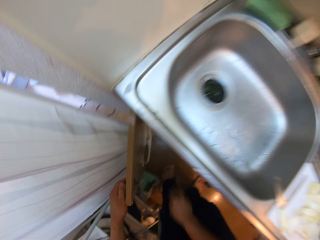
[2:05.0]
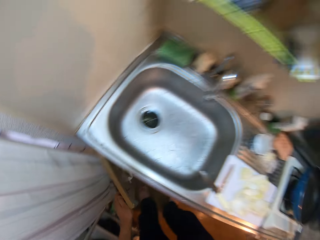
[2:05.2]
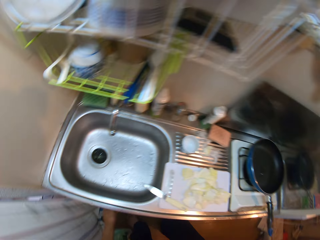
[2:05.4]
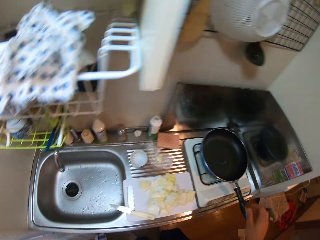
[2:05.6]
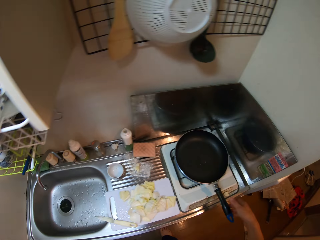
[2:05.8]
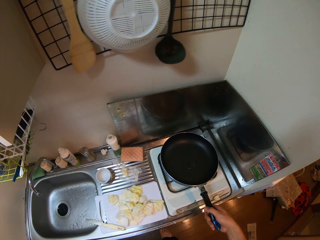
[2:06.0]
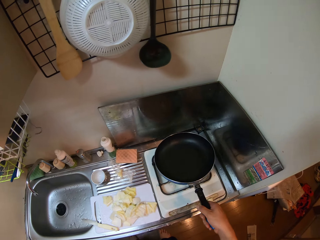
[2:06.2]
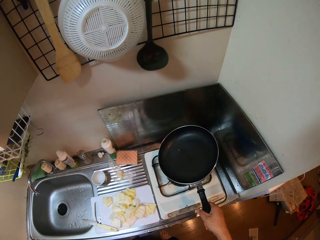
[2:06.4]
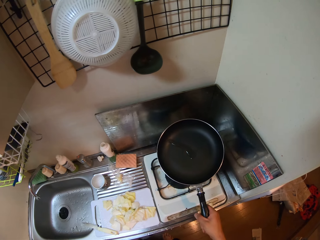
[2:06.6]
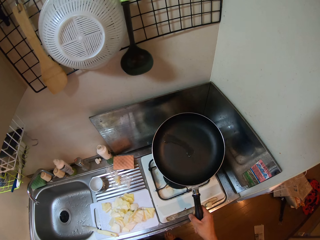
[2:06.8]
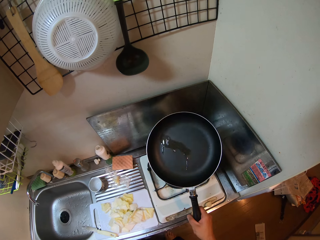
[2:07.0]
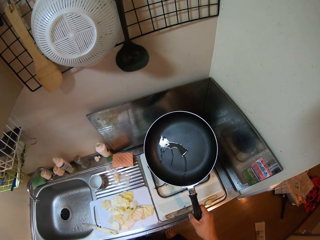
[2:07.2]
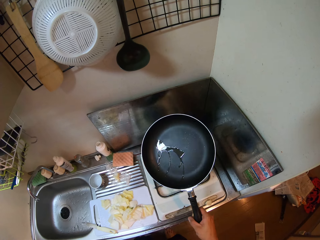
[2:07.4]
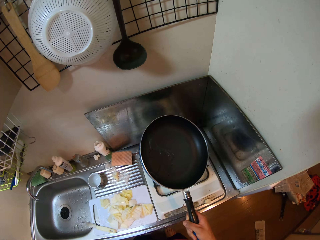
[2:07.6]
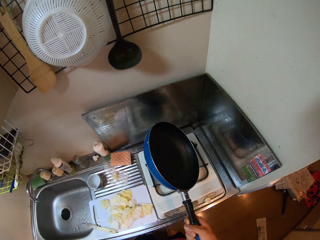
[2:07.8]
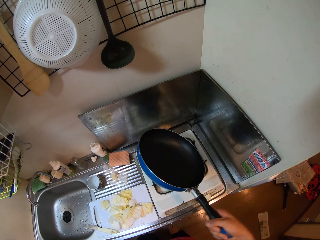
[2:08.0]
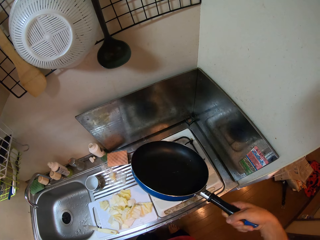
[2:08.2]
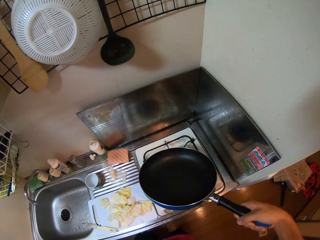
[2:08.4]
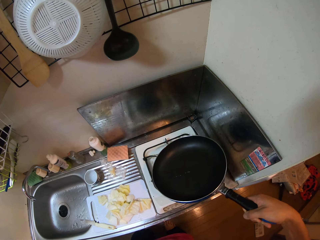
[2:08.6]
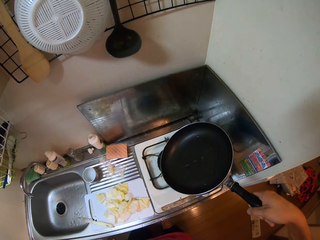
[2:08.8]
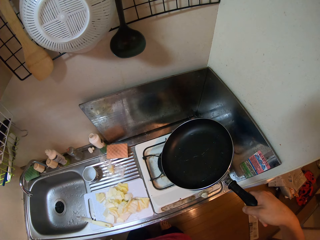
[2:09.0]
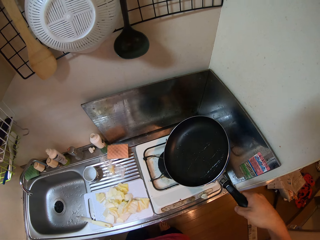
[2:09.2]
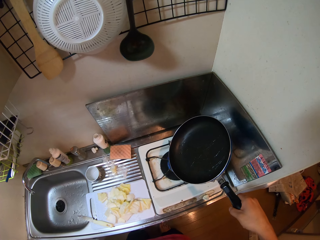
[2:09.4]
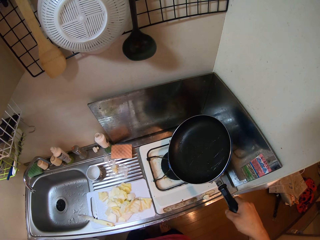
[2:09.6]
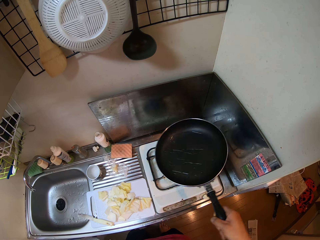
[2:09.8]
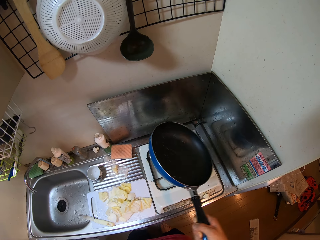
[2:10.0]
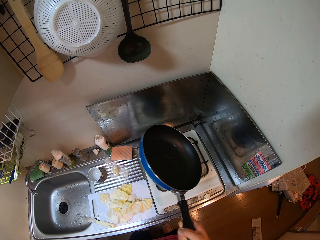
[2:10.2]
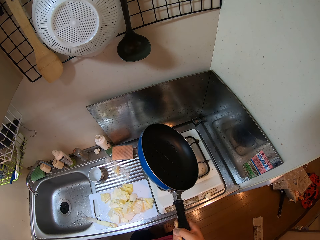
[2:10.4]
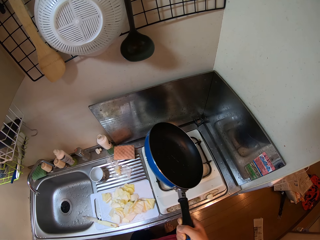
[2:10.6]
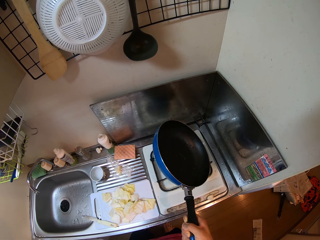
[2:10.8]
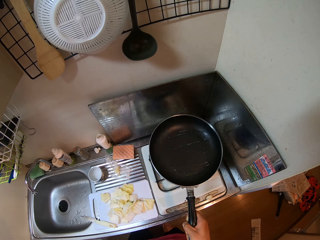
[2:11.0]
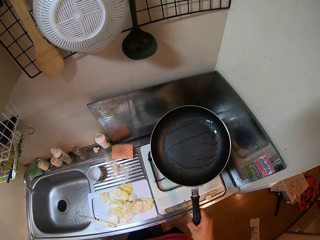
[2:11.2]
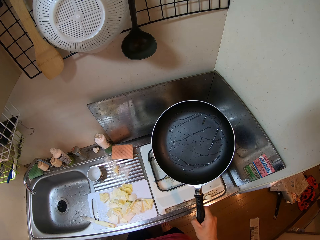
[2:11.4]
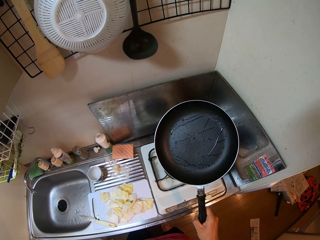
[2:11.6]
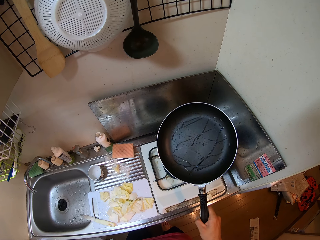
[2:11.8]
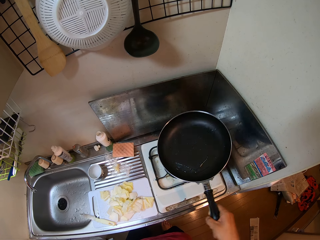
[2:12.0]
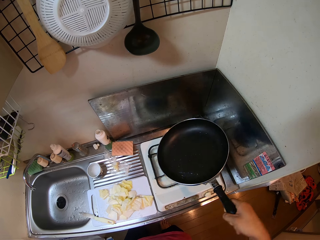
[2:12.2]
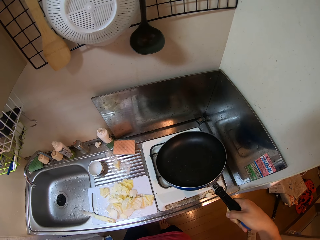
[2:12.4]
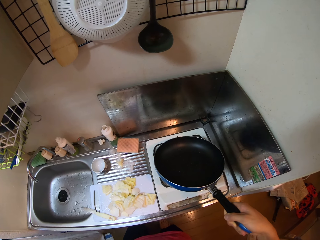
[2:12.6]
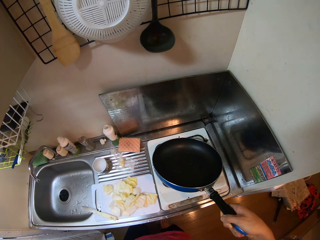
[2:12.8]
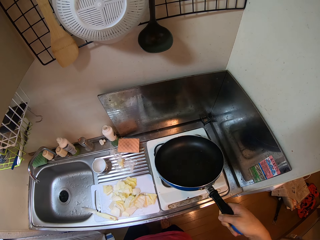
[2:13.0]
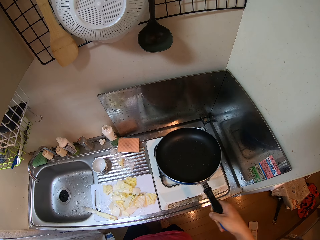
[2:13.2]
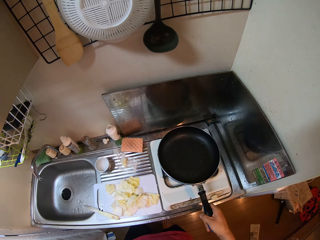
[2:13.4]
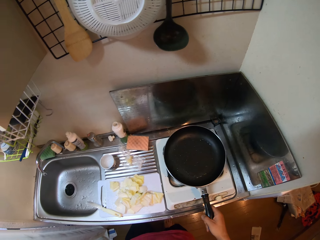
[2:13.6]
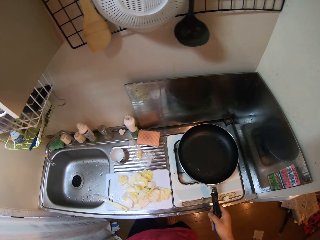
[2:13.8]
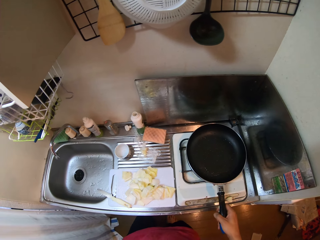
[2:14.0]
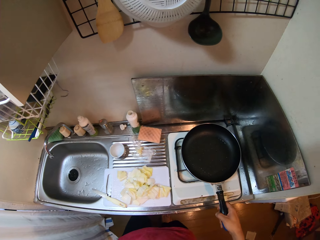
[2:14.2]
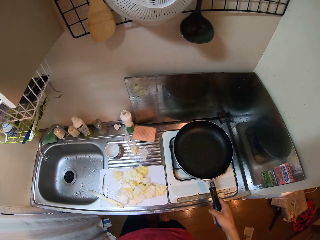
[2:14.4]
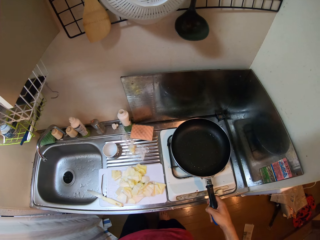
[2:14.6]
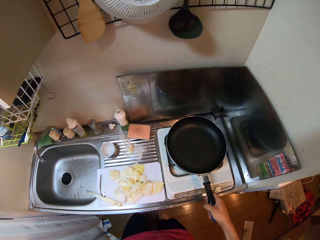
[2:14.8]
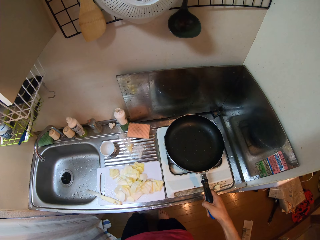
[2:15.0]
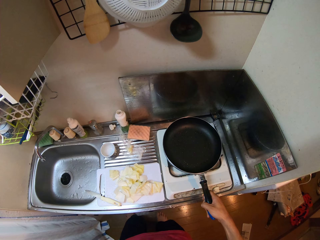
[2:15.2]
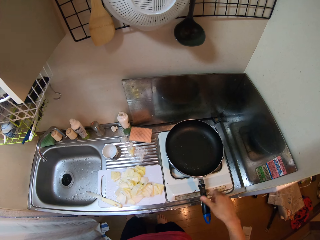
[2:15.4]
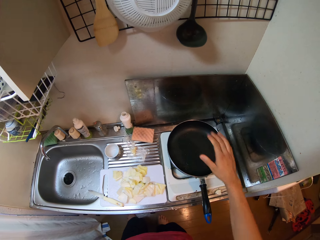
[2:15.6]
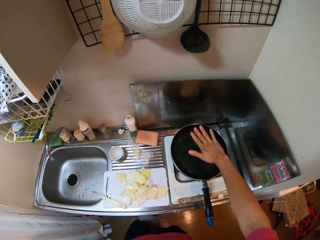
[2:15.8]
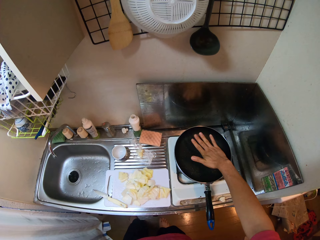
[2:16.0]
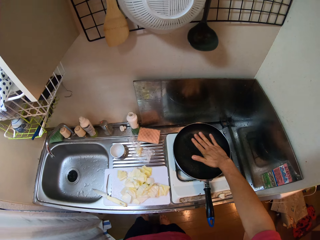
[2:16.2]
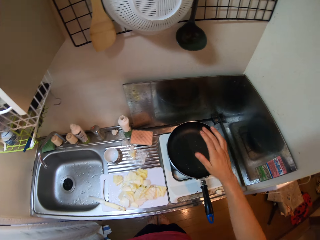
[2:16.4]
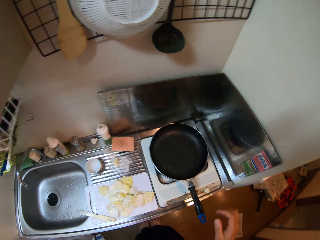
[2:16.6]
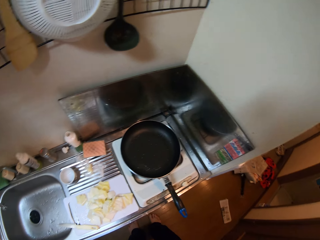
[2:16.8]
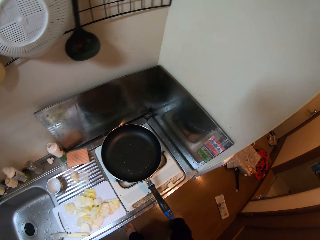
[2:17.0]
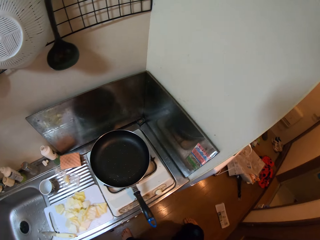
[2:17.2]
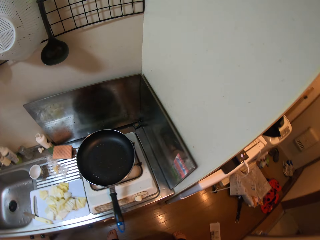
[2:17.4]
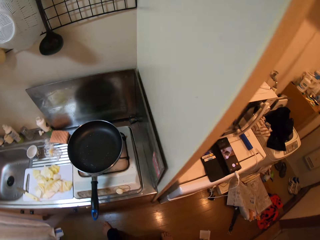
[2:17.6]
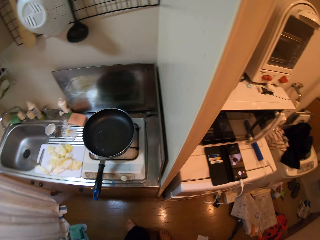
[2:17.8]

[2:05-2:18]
The camera wearer closes the cabinet with his left hand. He picks up the frying pan on the stove with his right hand. He rocks the frying pan in his right hand. He turns the pan. He puts the frying pan on the stove. He hovers his right hand over the frying pan. He touches the pan.

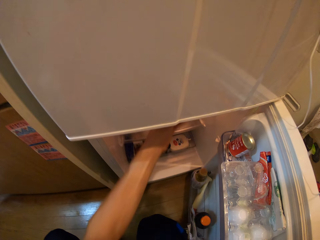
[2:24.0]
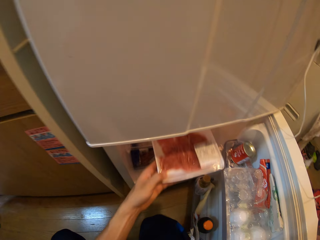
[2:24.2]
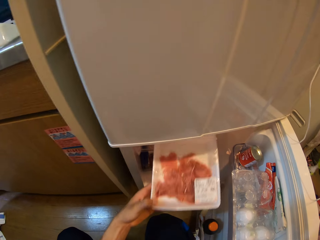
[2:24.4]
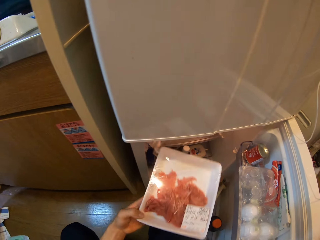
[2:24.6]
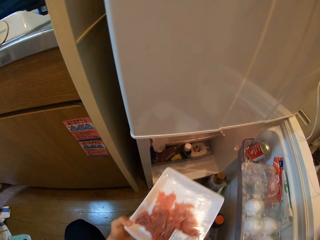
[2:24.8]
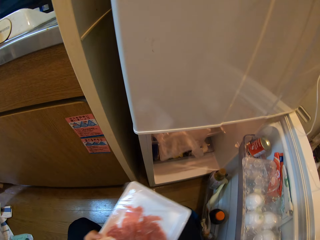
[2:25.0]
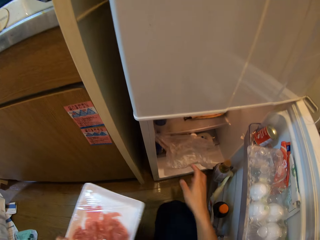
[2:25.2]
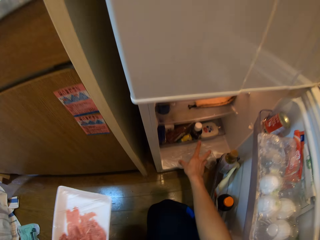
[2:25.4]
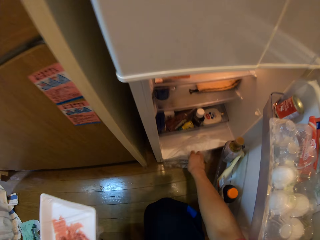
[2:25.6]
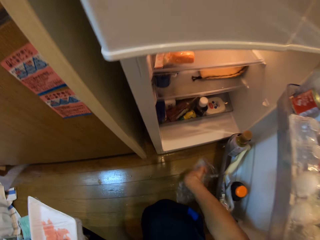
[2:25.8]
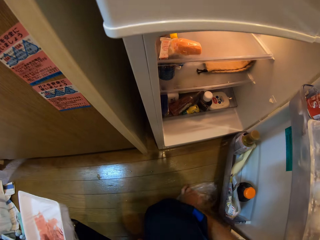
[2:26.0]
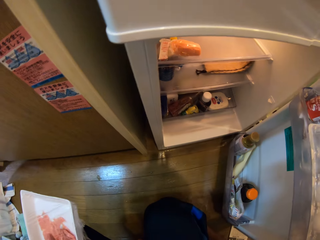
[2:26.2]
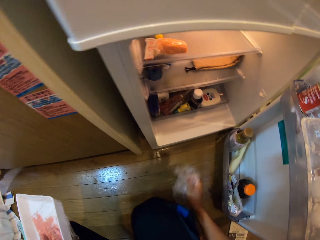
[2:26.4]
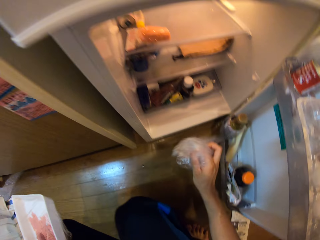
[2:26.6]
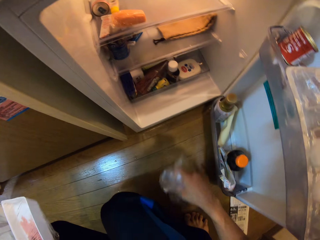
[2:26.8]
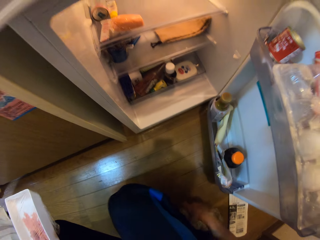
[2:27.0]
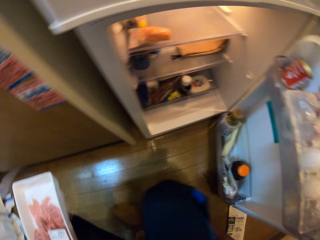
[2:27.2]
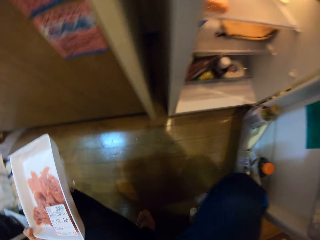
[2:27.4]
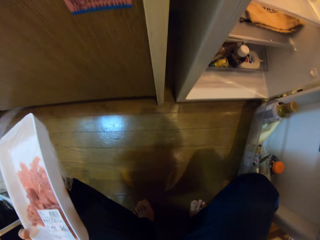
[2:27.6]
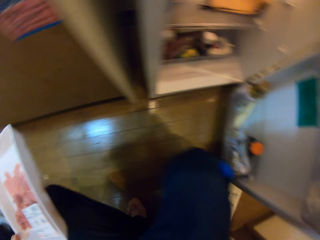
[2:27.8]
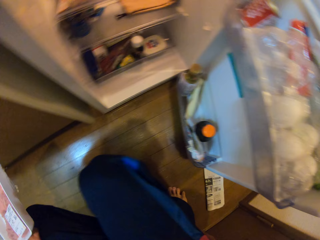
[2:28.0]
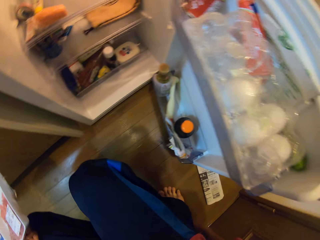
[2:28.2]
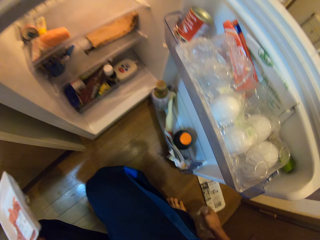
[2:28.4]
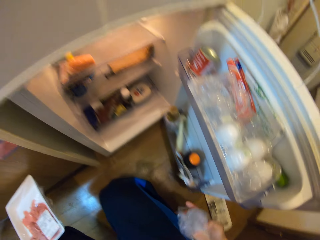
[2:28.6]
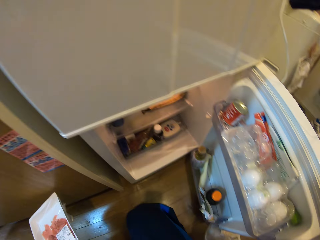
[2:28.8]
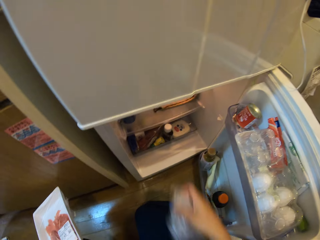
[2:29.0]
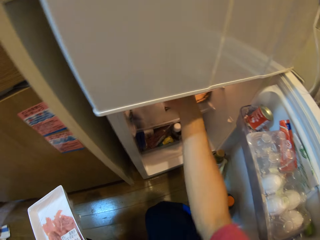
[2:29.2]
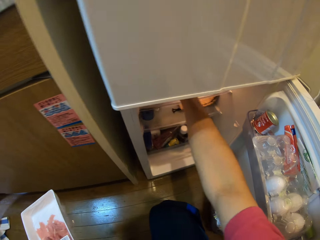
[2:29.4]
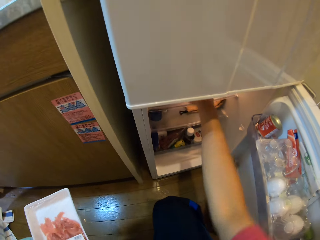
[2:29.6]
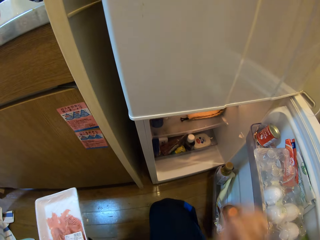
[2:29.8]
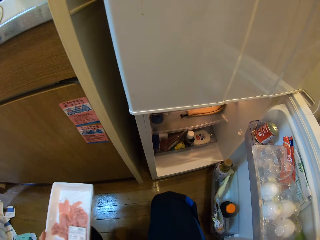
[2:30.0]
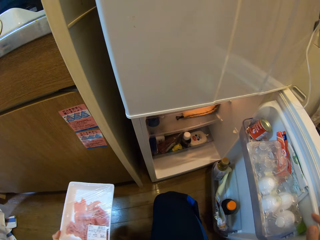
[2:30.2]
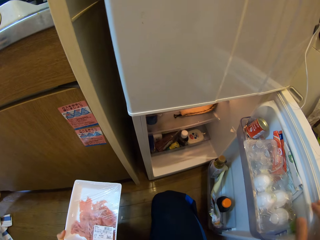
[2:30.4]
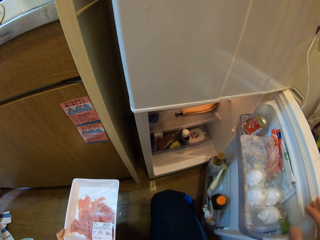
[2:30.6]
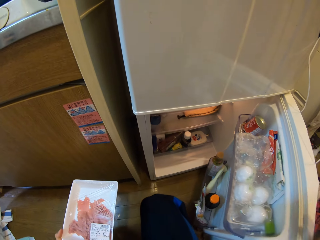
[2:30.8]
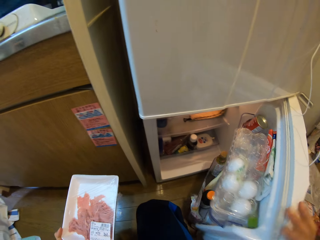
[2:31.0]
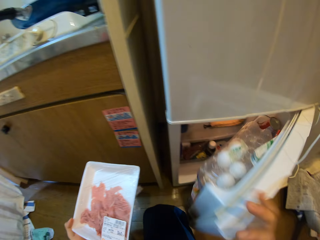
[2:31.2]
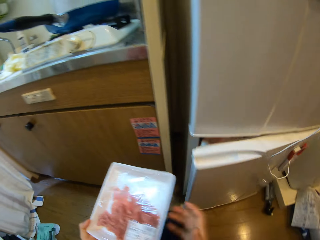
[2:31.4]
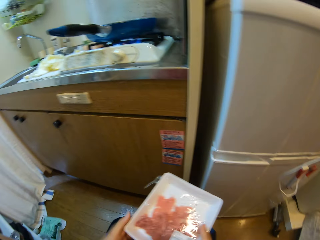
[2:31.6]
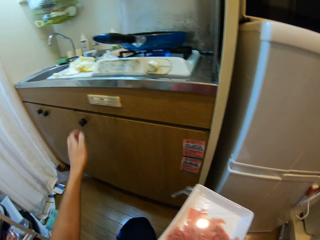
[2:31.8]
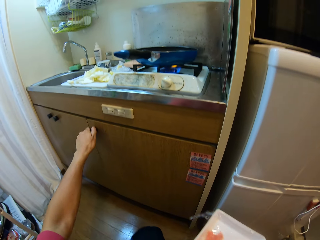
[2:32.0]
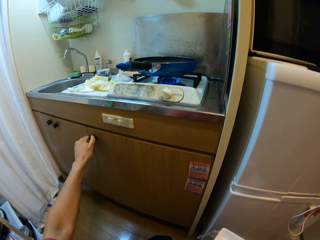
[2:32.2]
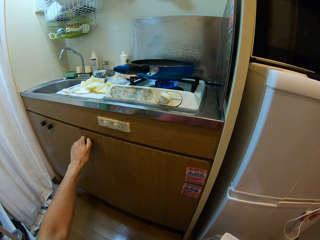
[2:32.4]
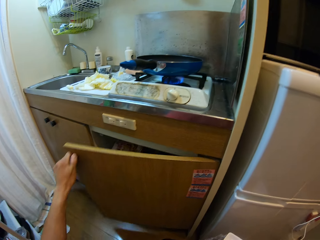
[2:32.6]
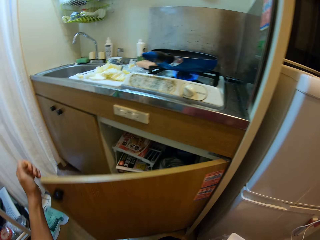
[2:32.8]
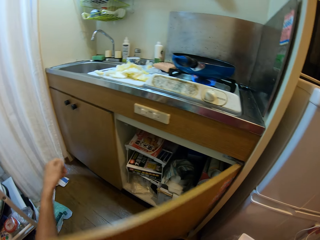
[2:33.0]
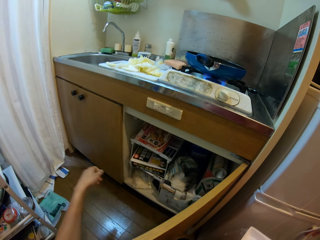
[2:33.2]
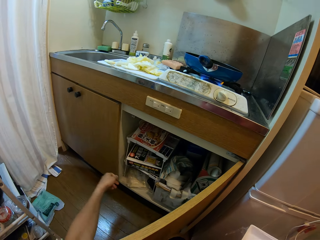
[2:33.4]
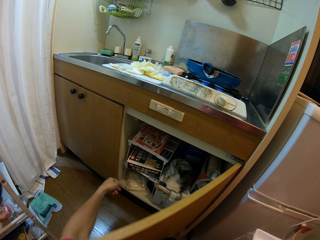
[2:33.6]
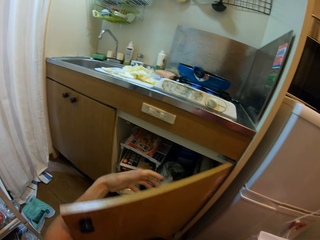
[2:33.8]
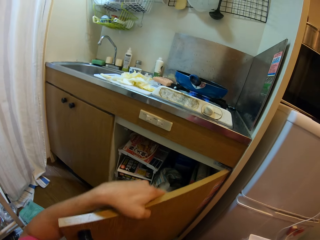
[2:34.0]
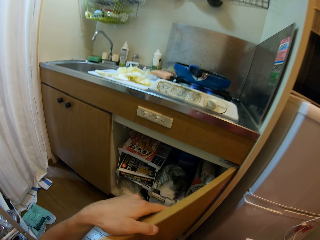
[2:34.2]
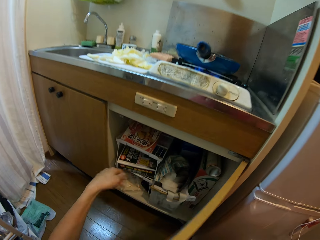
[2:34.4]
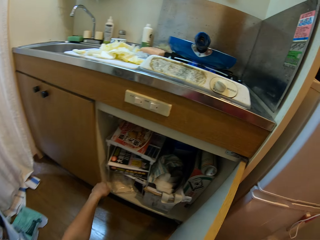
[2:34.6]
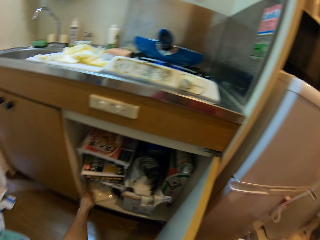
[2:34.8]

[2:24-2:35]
The camera wearer picks a pack of minced meat in the refrigerator with his left hand. He picks a nylon on the floor with his right hand. He folds the nylon or paper bag. He moves his hand. He puts the nylon in the refrigerator. He closes the refrigerator with his right hand. He passes the minced meat to his right hand. He opens a cabinet under the stove with his left hand.
